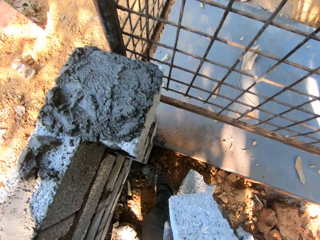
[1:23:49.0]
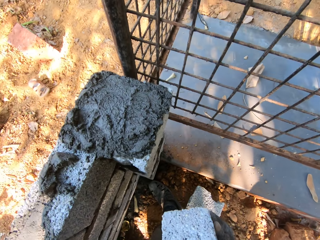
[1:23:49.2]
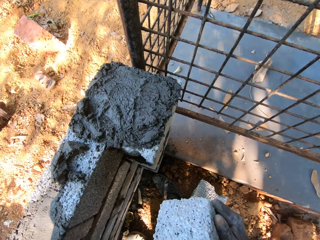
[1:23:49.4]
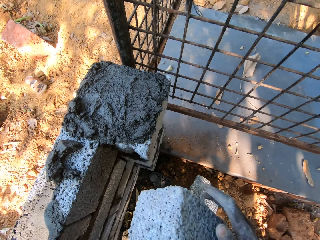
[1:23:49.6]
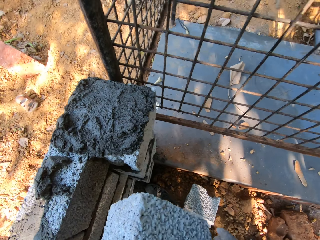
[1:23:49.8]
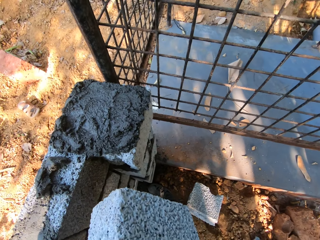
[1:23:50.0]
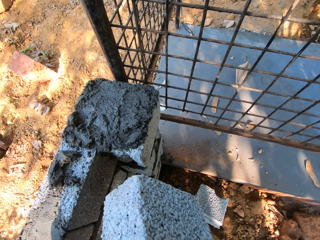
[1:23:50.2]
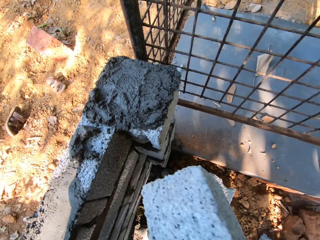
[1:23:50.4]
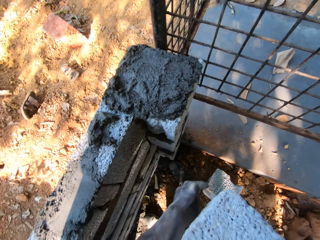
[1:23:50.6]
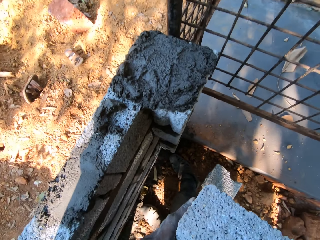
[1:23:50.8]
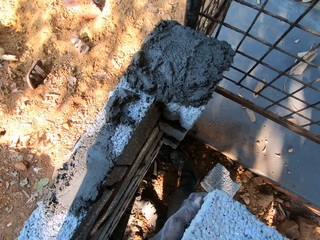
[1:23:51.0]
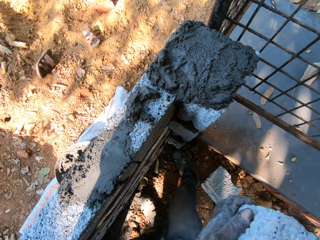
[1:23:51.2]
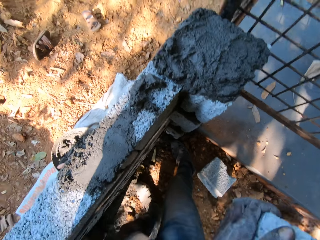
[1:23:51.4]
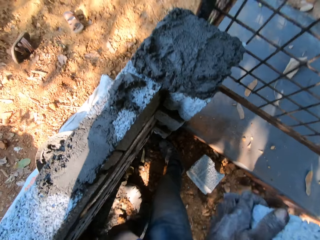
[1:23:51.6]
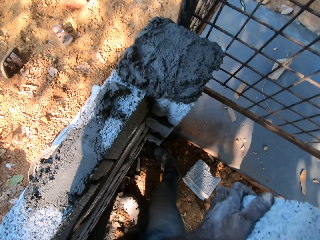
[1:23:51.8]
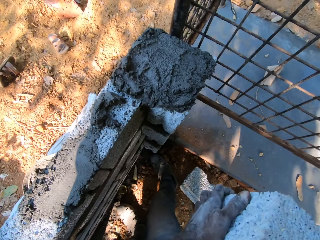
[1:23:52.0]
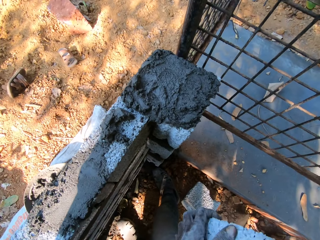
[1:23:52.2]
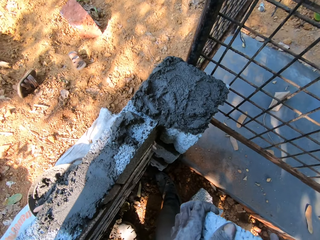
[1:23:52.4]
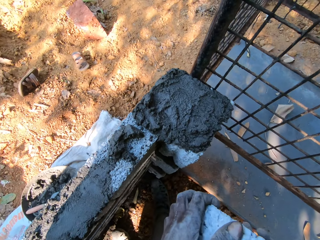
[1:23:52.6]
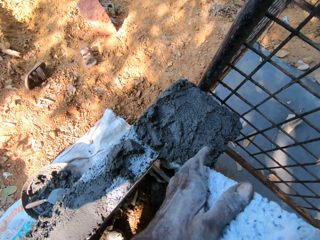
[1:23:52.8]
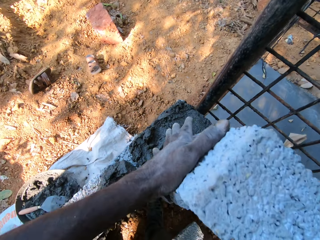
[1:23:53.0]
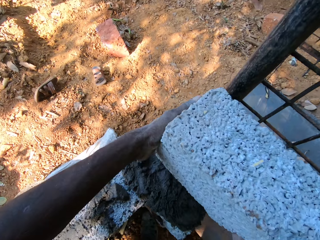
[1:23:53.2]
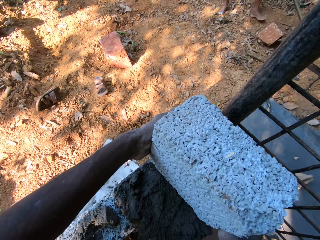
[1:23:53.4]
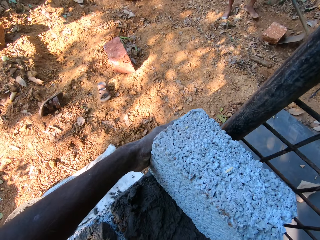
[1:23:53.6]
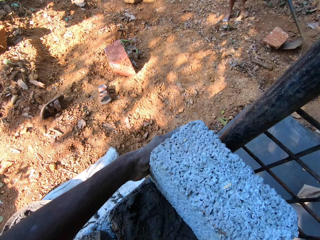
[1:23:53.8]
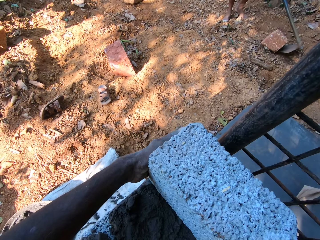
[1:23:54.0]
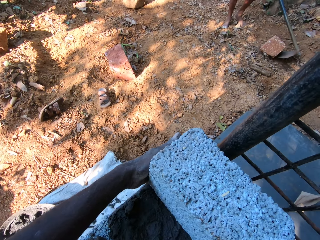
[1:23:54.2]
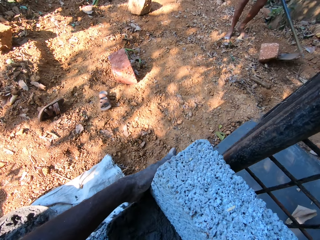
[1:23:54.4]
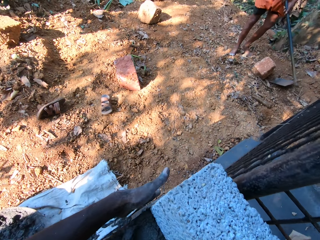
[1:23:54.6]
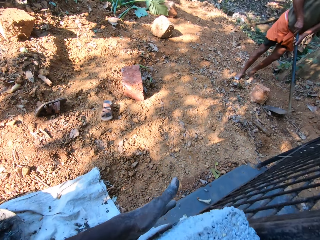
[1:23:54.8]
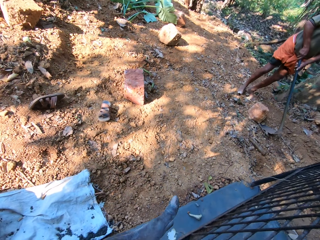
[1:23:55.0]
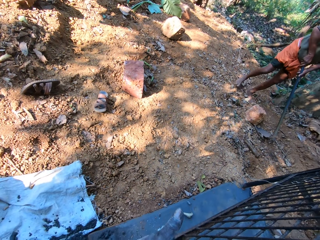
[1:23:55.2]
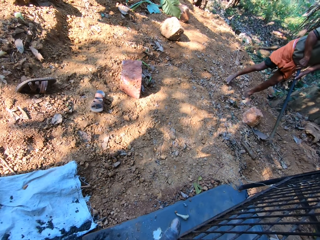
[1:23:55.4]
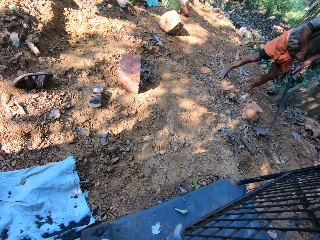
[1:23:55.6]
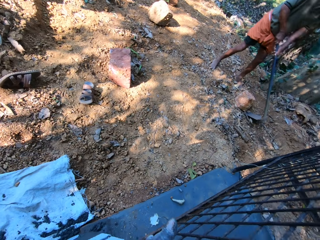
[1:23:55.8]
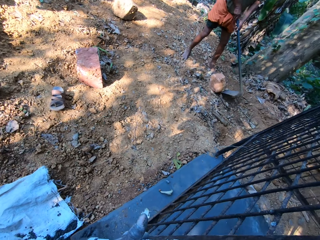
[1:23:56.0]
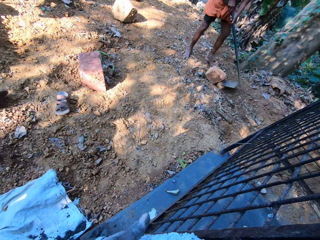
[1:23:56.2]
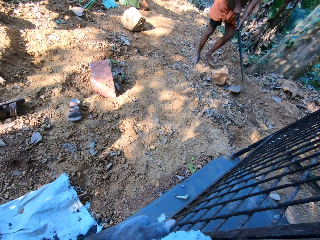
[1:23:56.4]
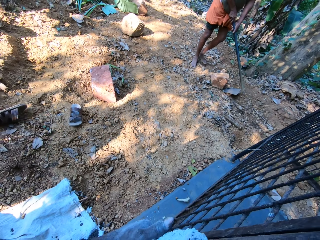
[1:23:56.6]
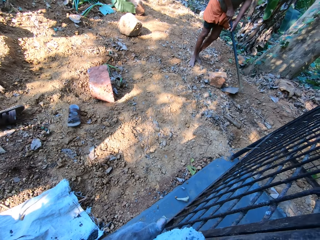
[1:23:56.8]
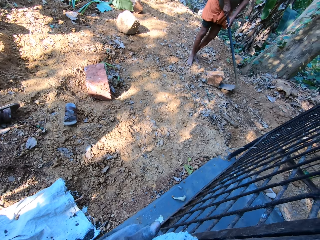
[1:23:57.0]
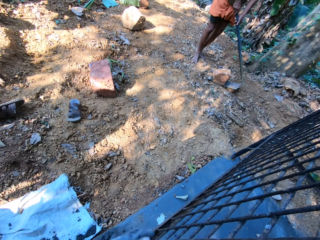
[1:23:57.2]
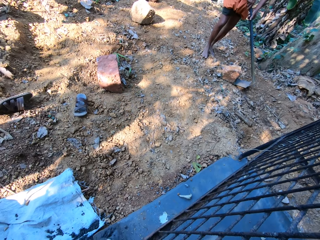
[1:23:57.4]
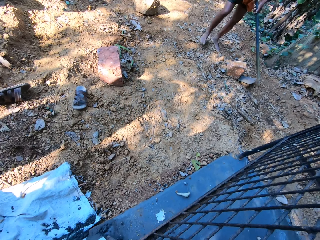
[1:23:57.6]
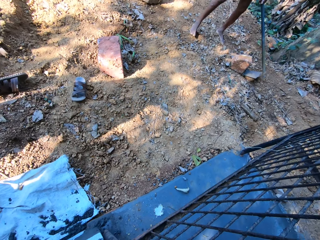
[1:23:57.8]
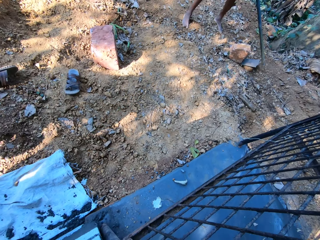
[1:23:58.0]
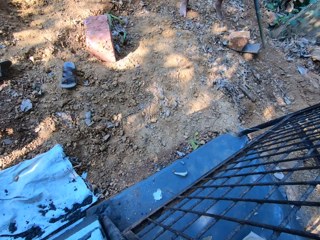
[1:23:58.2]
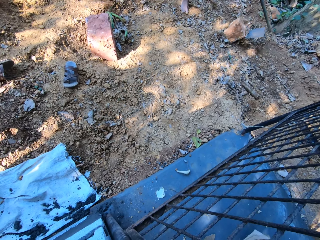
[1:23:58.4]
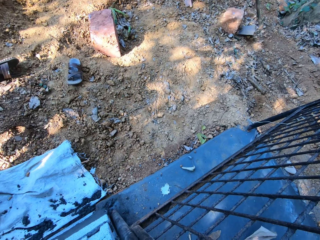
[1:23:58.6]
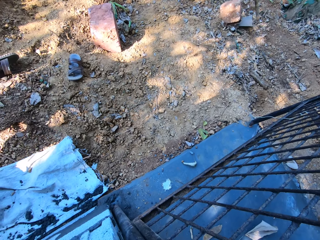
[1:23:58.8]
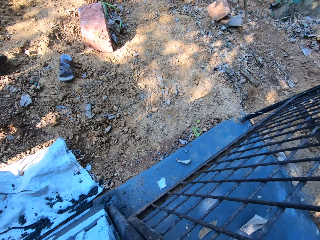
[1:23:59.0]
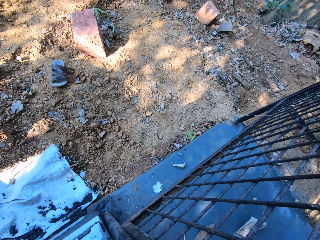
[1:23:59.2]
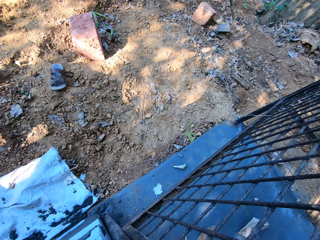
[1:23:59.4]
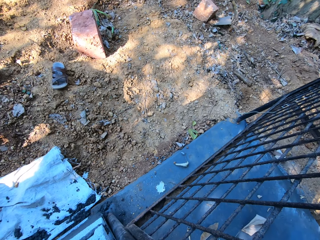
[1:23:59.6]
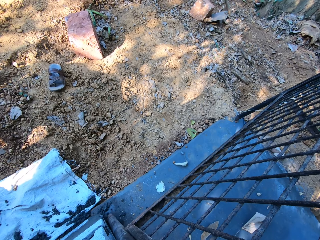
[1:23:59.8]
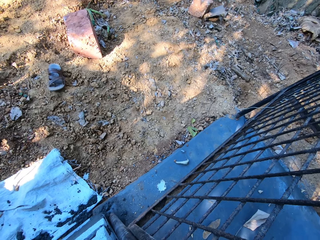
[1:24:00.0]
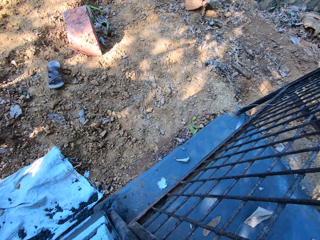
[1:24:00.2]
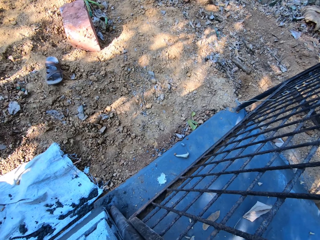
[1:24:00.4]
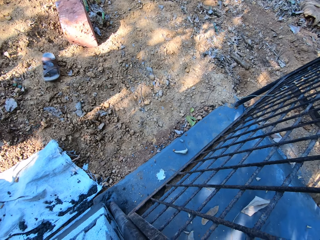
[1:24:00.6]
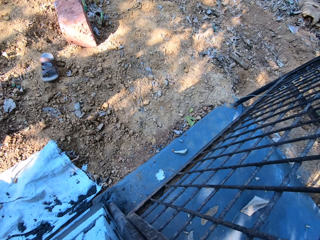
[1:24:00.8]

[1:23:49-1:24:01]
The camera wearer places a stone on top of another stone. He shakes the brick in his hands. The man rolls a stone on the floor with the hoe in his hands. The camera wearer places the brick in his hands on the brick bed.

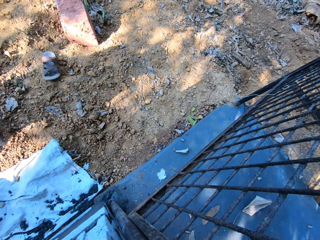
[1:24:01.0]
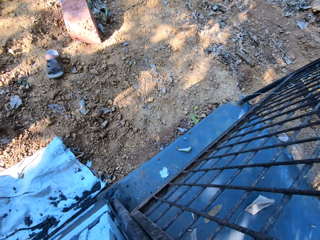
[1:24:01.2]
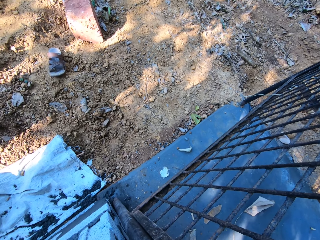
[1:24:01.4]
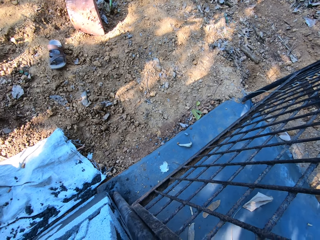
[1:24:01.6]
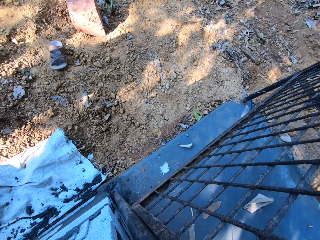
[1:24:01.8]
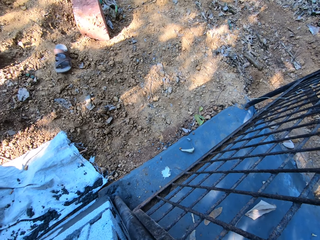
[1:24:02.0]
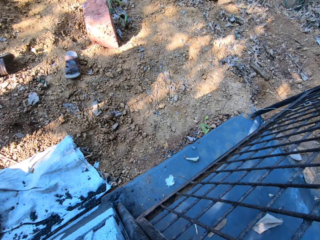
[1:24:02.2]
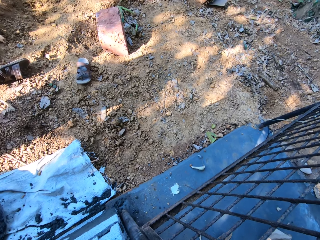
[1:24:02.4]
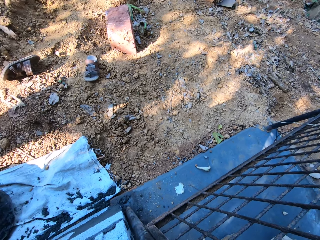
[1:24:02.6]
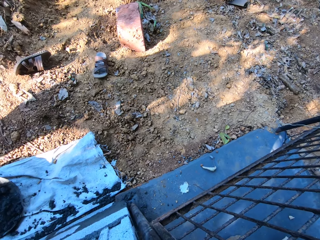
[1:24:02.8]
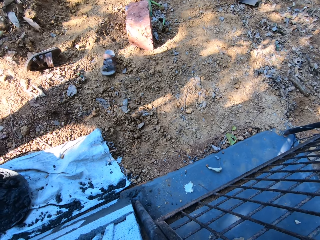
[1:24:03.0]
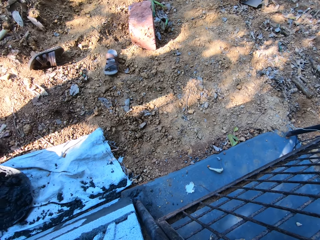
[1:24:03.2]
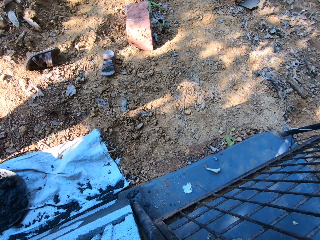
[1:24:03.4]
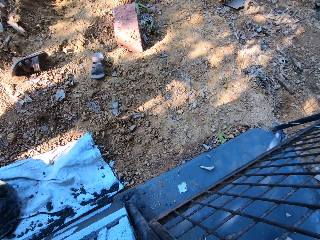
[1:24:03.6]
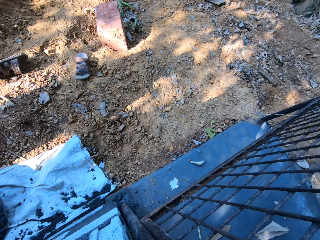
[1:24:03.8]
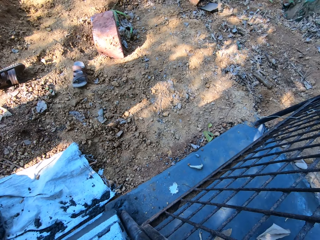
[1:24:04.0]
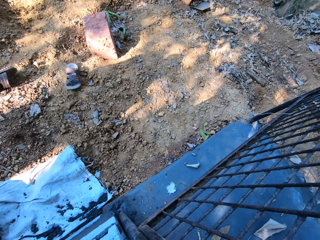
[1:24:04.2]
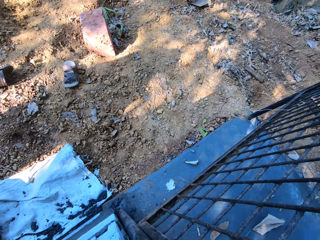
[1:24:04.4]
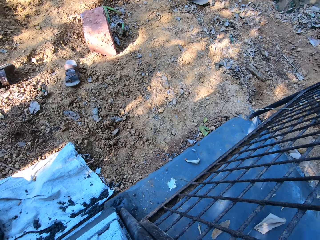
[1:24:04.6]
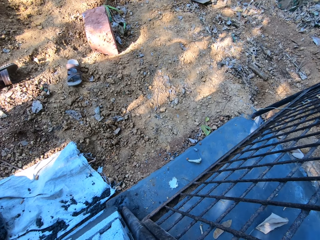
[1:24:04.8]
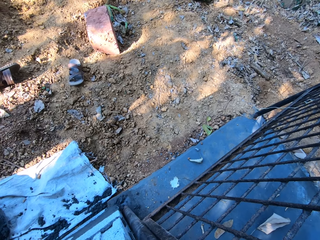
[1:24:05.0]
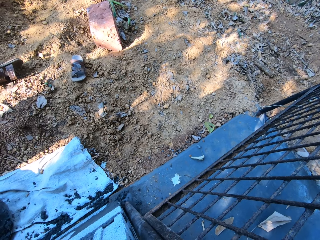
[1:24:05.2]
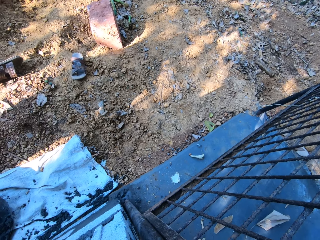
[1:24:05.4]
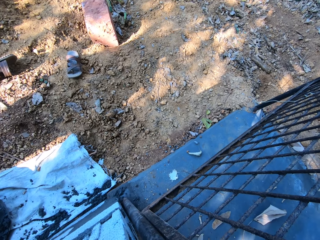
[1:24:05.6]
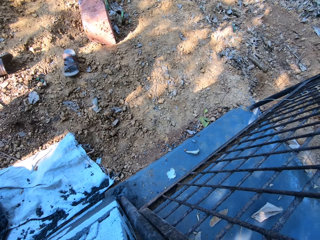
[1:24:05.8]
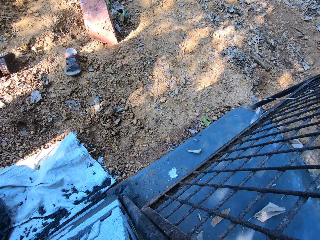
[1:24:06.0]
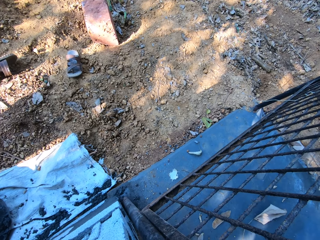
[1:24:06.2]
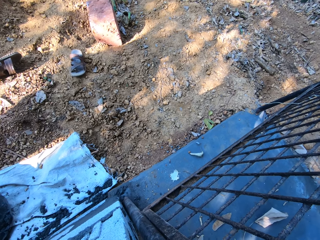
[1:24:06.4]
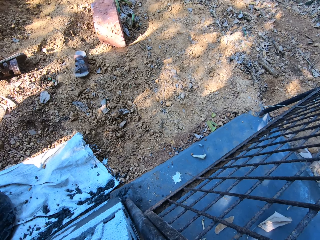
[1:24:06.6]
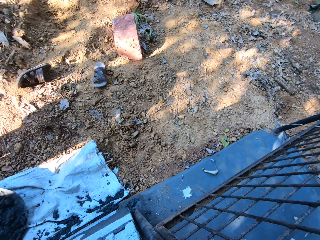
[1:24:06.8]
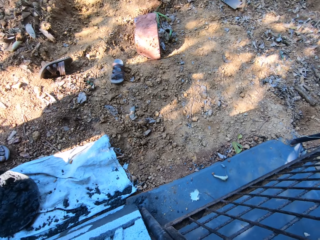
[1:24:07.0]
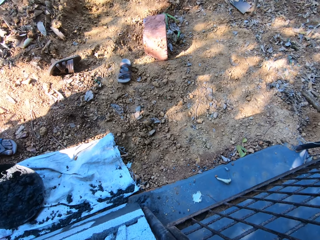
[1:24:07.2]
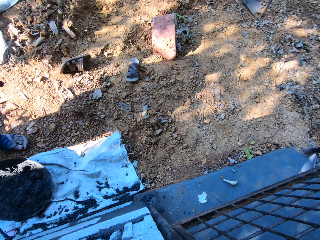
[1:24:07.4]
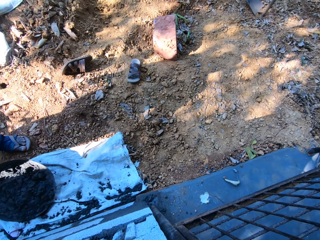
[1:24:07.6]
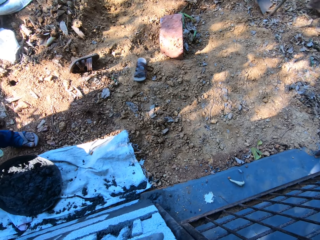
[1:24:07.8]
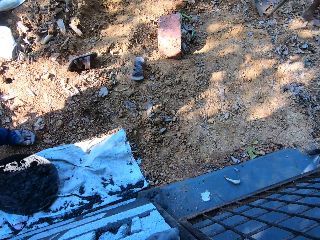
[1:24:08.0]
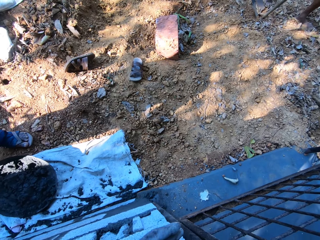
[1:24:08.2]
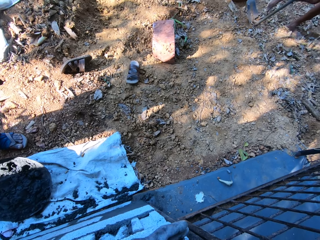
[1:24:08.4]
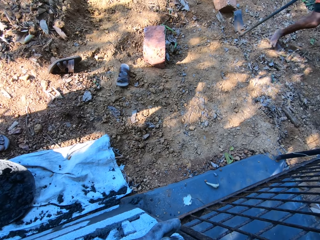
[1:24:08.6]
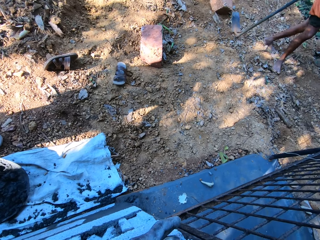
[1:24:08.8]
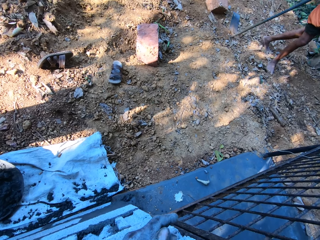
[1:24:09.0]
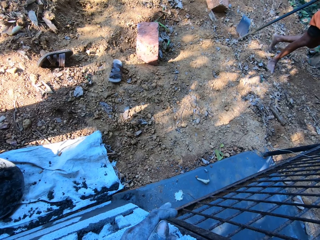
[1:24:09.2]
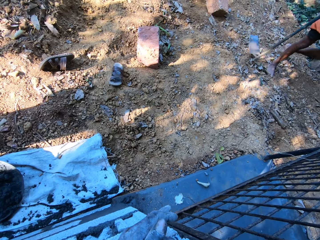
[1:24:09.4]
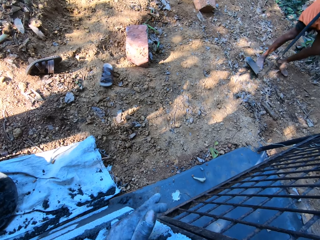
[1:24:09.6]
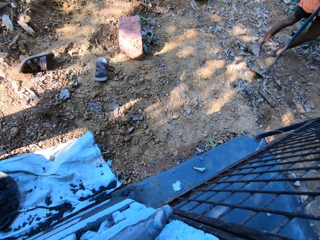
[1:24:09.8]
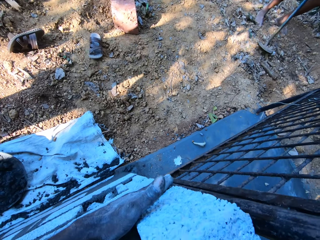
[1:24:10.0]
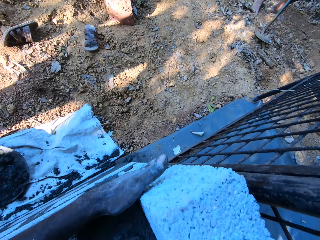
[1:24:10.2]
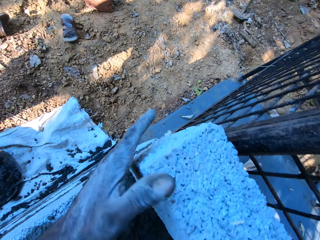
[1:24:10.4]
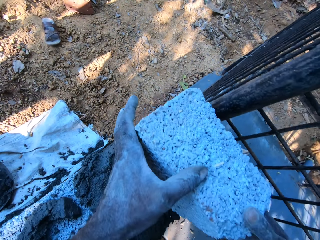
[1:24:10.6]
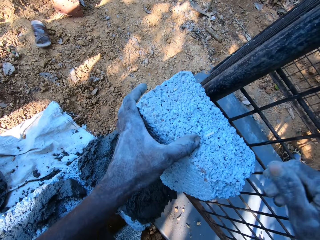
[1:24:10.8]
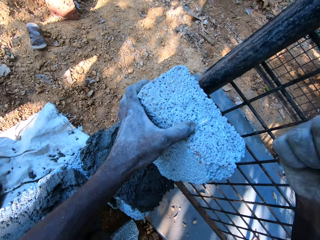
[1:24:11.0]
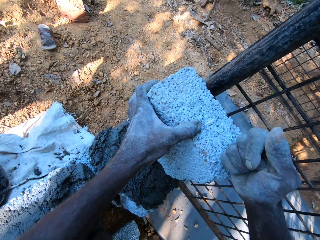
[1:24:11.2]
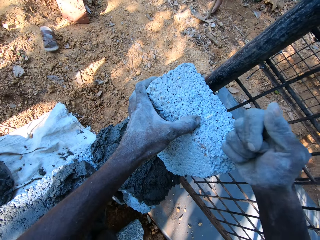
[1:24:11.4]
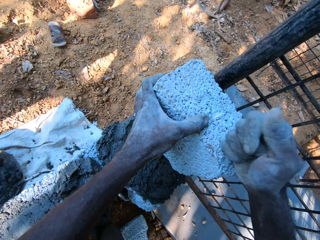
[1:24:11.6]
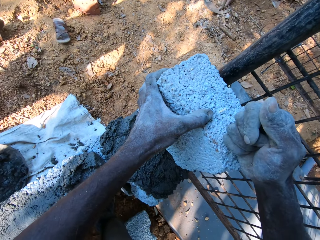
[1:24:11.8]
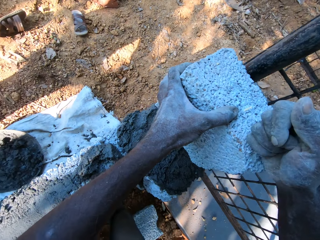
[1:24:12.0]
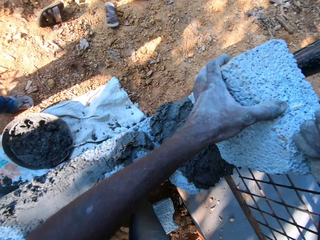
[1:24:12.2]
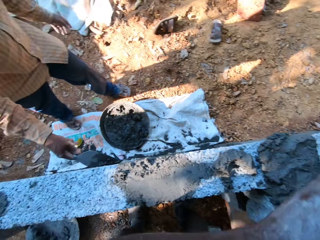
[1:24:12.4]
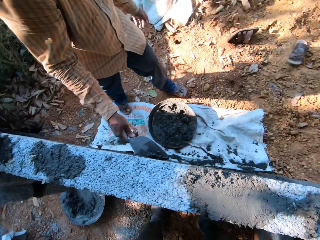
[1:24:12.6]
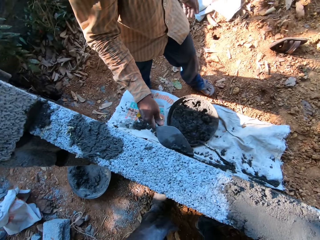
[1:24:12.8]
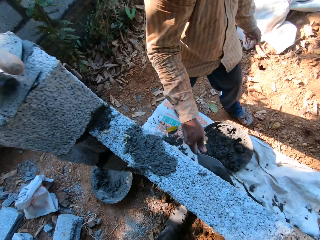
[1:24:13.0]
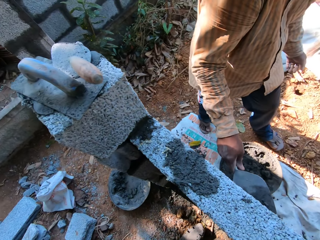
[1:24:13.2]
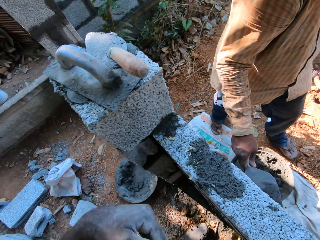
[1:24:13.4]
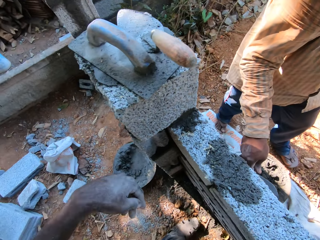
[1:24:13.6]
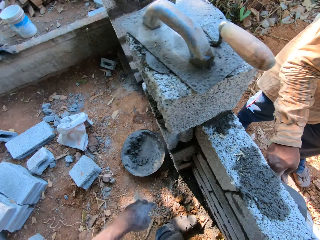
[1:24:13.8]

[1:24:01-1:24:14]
The camera wearer holds the brick on the brick bed with his left hand. He hits the brick on the brick bed with his right hand. Another man plasters the wall with the brick trowel in his right hand.
